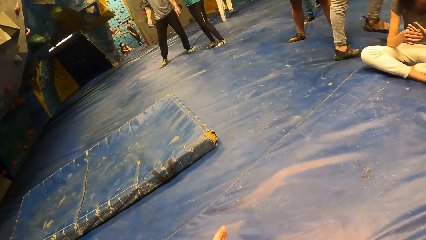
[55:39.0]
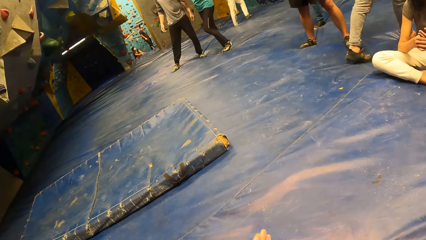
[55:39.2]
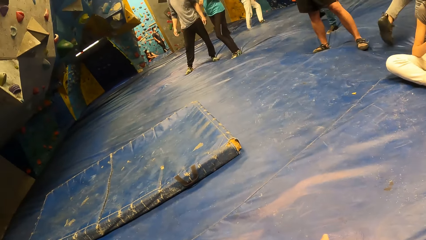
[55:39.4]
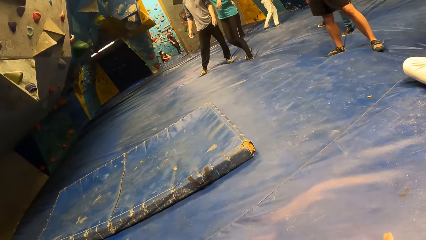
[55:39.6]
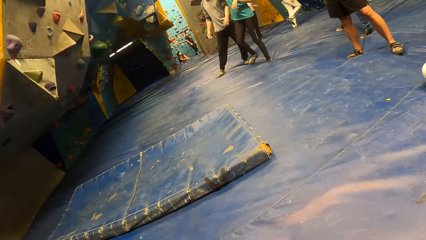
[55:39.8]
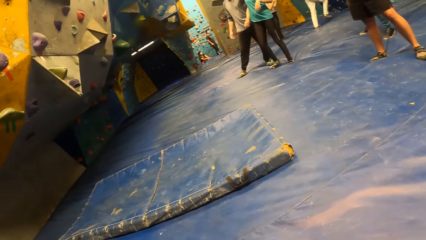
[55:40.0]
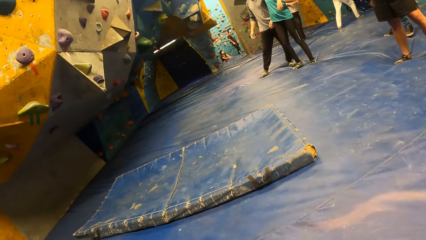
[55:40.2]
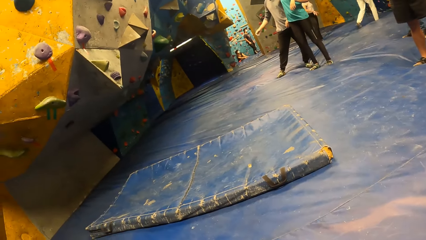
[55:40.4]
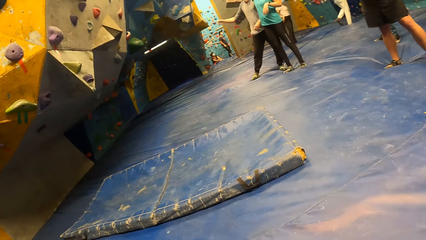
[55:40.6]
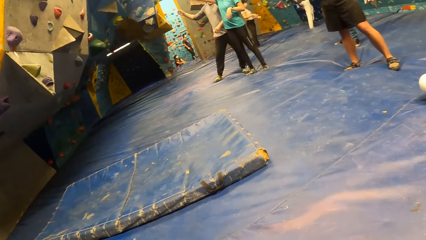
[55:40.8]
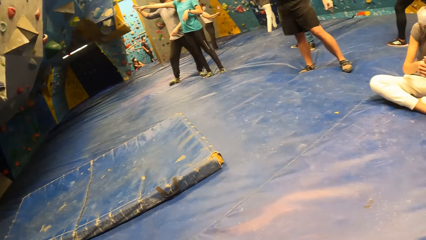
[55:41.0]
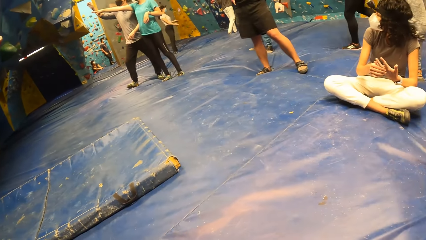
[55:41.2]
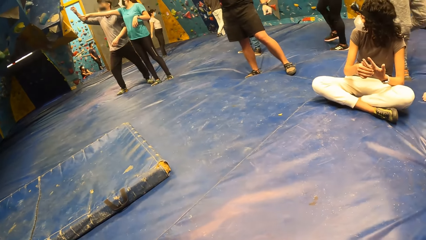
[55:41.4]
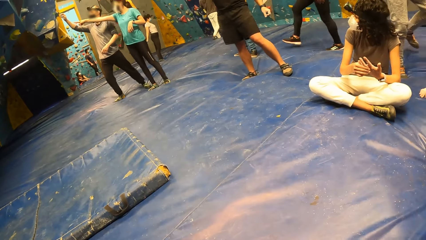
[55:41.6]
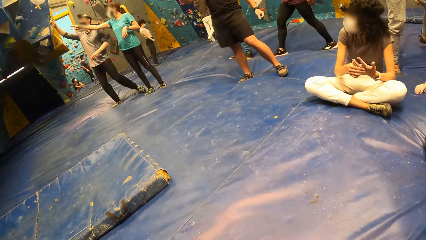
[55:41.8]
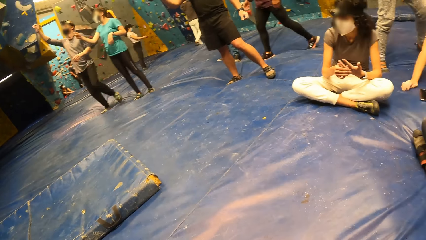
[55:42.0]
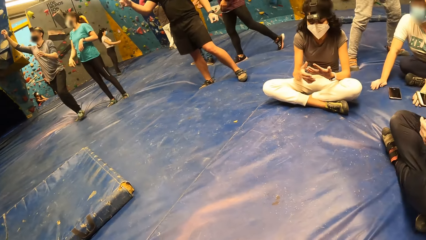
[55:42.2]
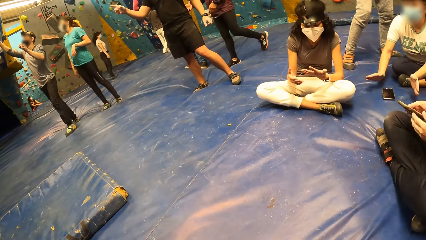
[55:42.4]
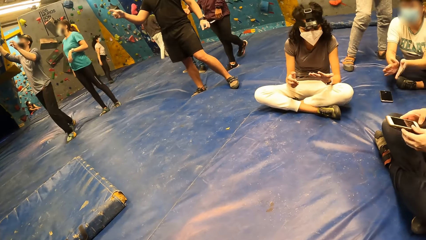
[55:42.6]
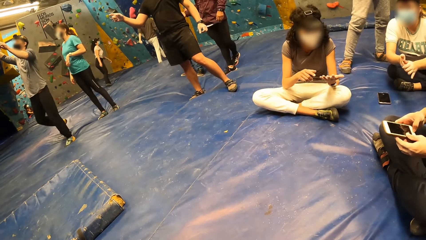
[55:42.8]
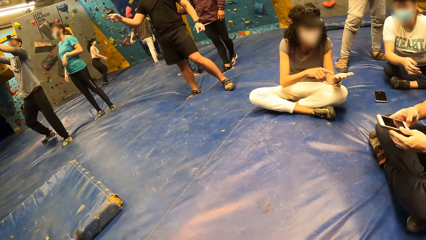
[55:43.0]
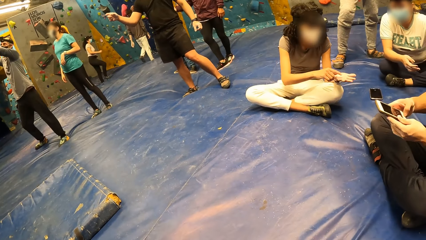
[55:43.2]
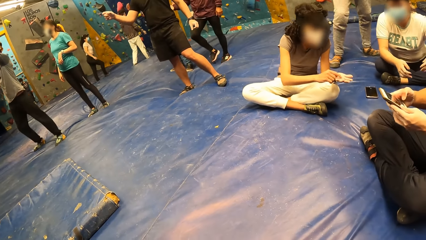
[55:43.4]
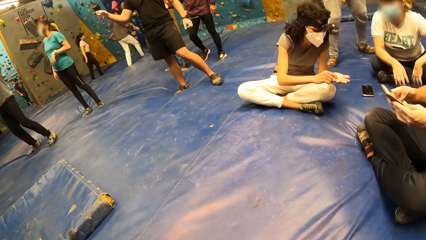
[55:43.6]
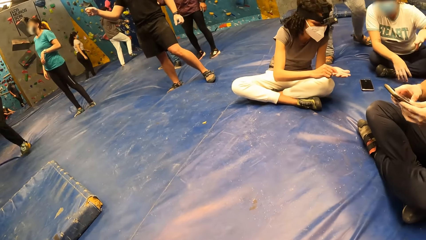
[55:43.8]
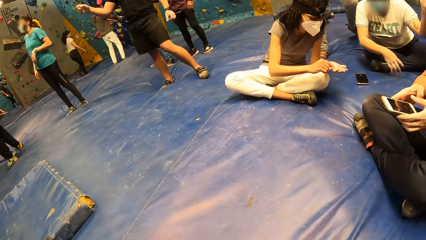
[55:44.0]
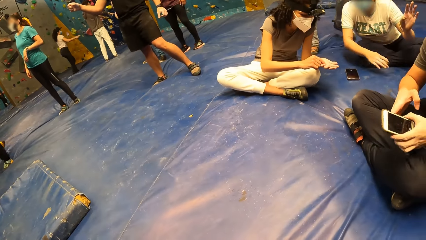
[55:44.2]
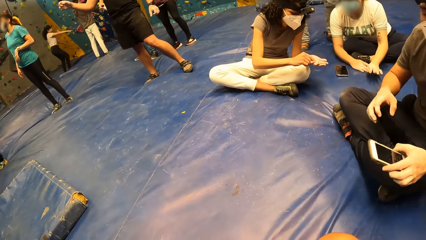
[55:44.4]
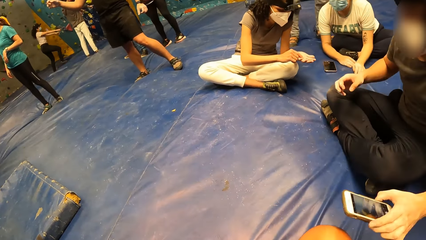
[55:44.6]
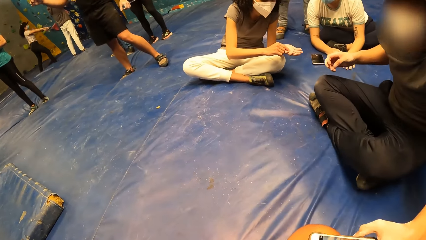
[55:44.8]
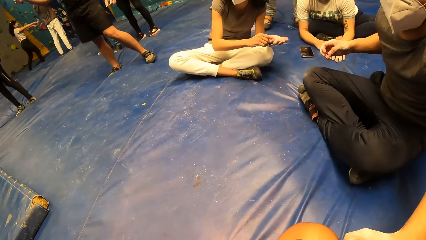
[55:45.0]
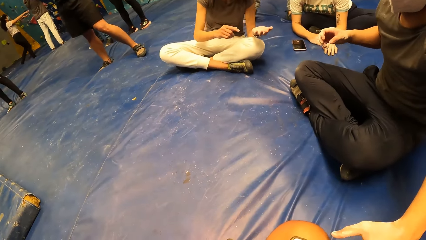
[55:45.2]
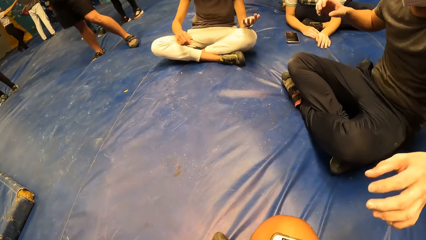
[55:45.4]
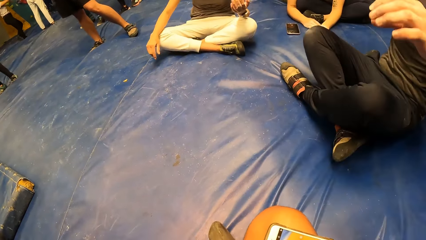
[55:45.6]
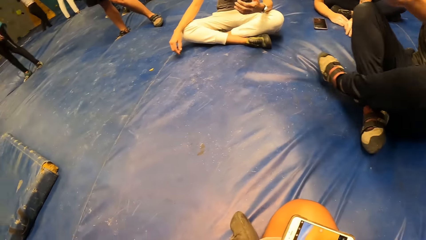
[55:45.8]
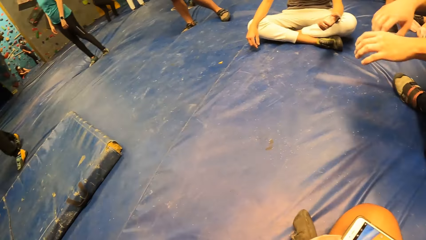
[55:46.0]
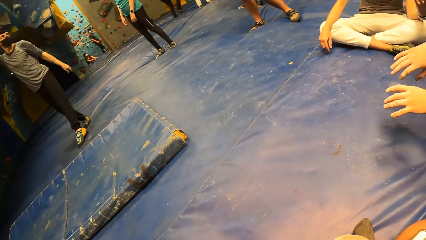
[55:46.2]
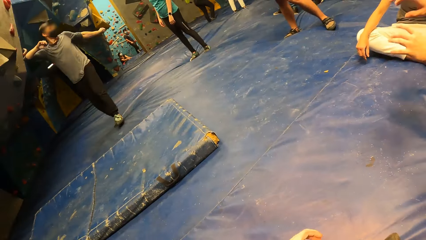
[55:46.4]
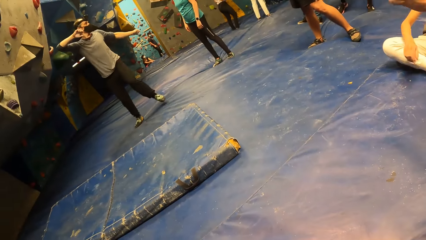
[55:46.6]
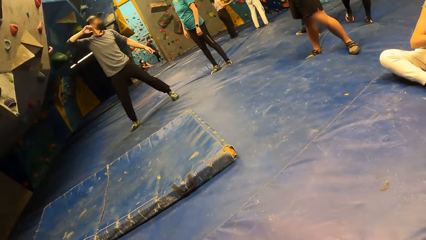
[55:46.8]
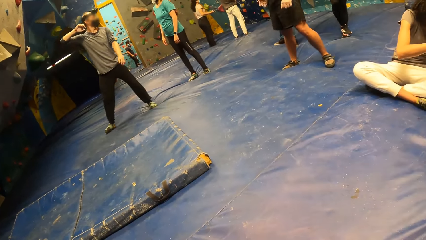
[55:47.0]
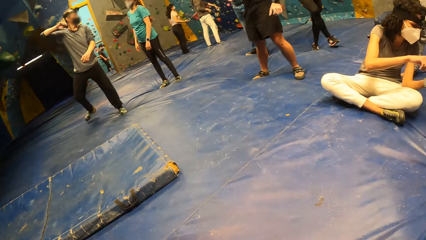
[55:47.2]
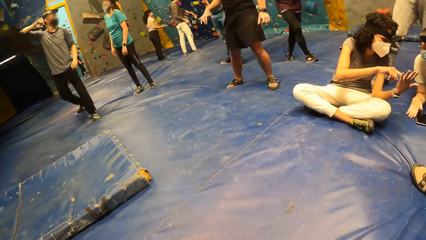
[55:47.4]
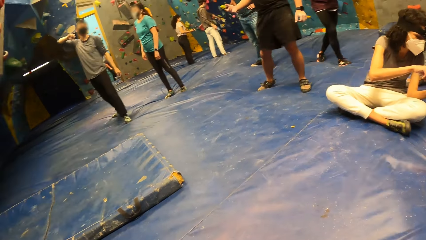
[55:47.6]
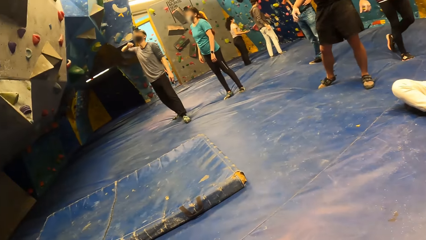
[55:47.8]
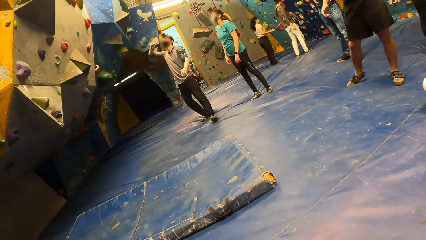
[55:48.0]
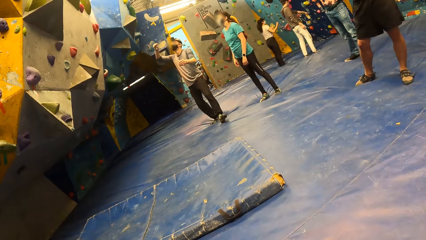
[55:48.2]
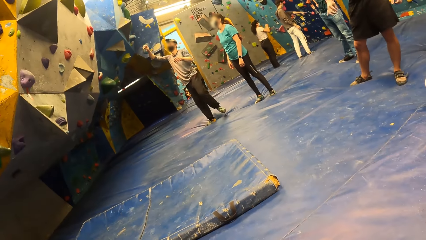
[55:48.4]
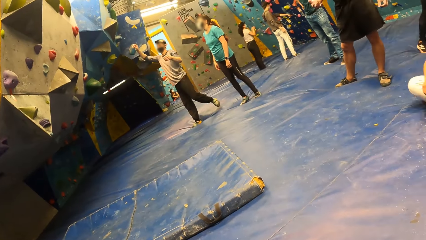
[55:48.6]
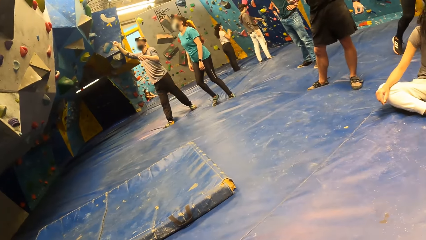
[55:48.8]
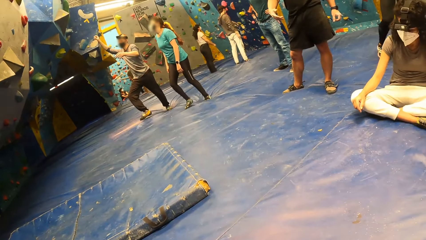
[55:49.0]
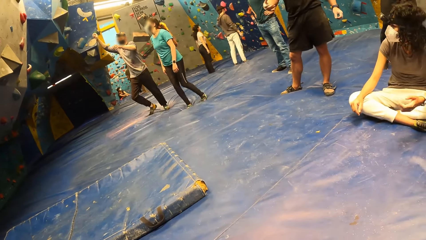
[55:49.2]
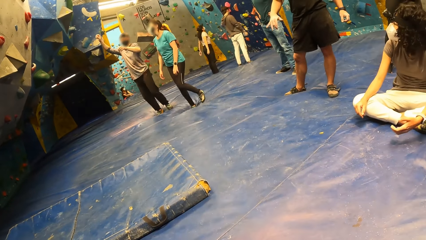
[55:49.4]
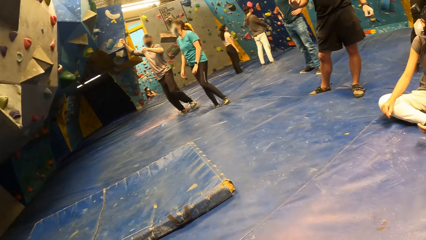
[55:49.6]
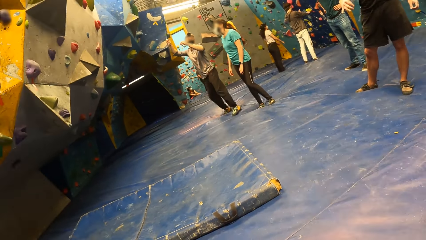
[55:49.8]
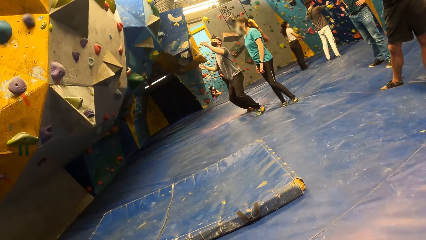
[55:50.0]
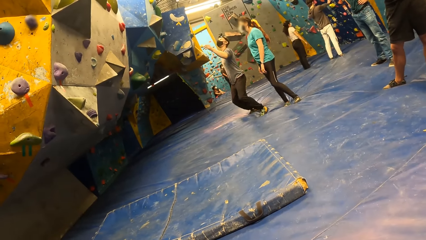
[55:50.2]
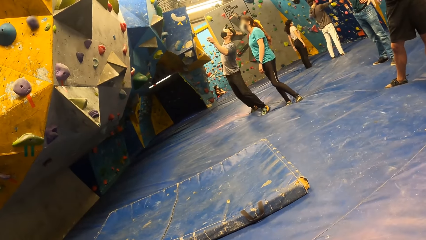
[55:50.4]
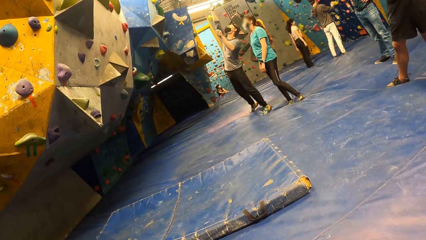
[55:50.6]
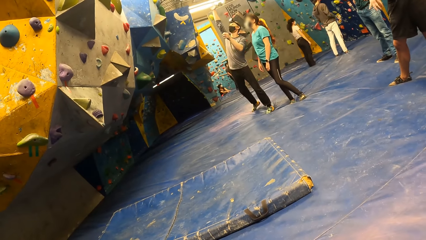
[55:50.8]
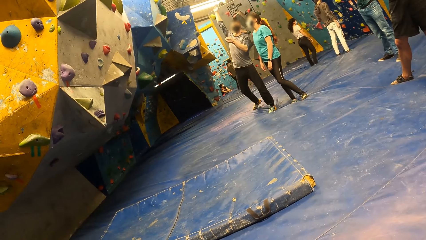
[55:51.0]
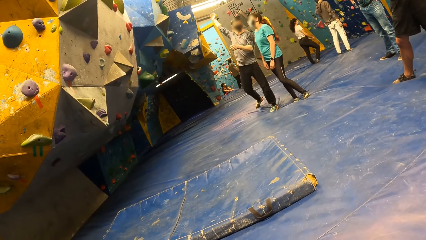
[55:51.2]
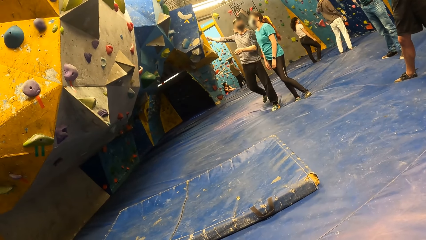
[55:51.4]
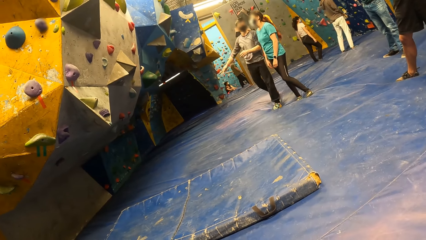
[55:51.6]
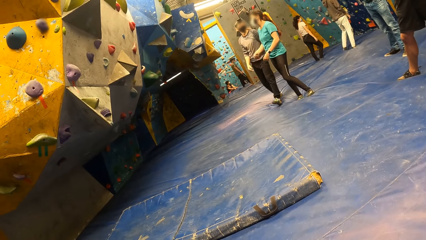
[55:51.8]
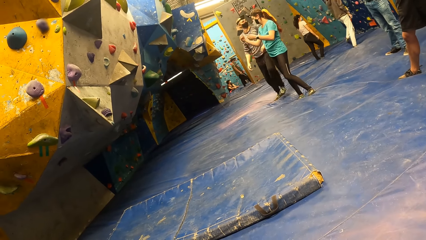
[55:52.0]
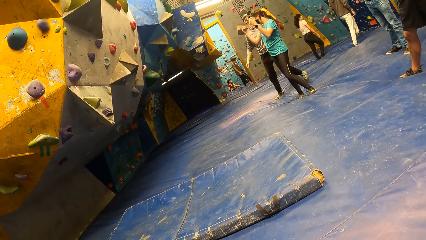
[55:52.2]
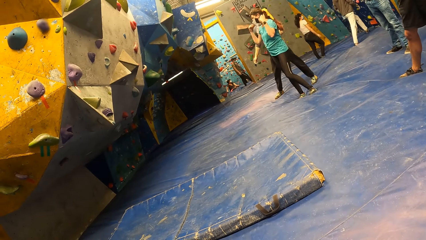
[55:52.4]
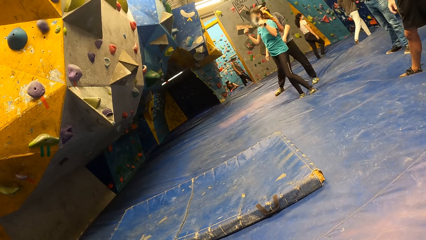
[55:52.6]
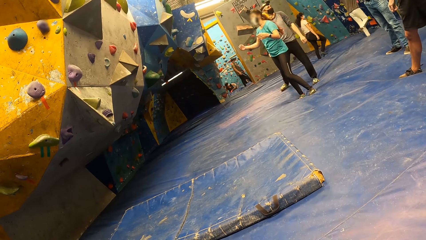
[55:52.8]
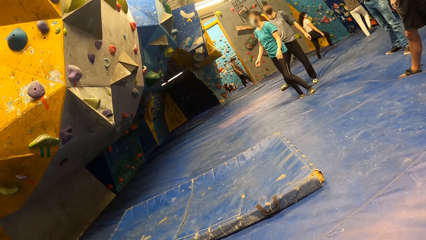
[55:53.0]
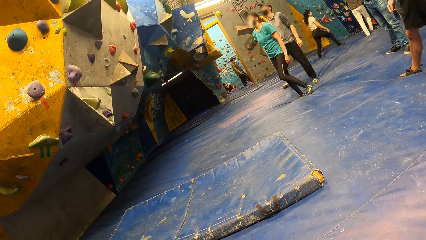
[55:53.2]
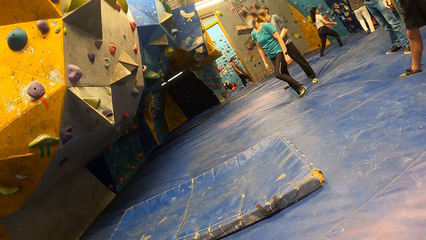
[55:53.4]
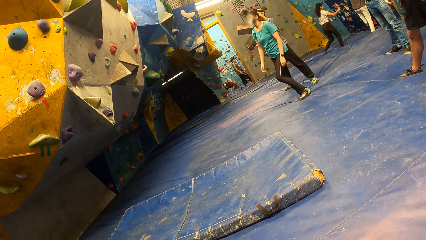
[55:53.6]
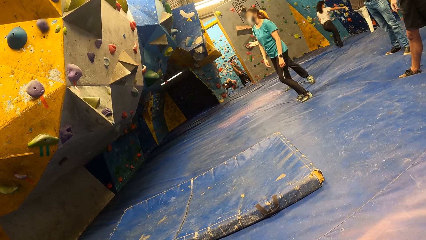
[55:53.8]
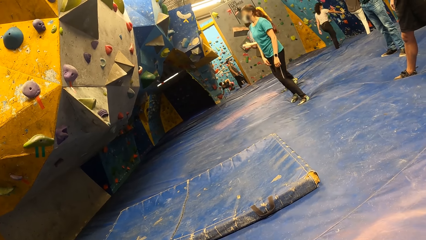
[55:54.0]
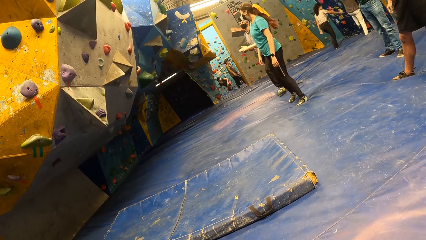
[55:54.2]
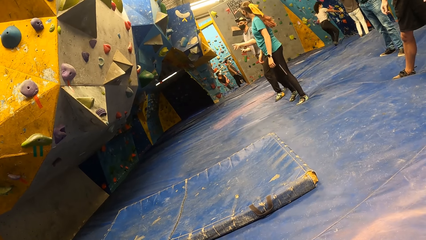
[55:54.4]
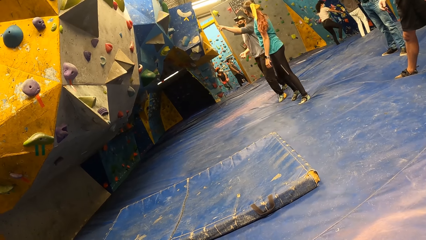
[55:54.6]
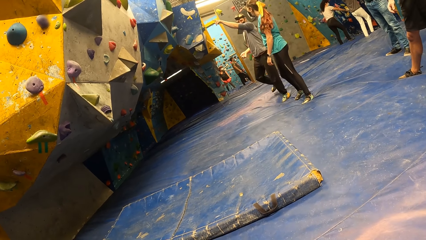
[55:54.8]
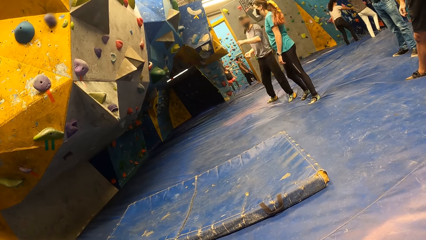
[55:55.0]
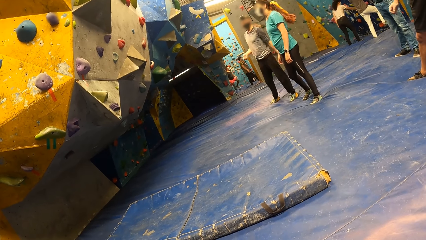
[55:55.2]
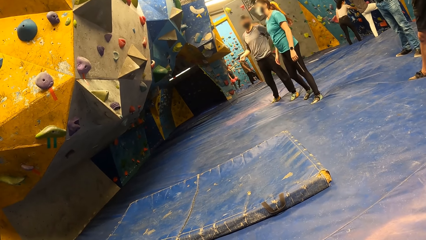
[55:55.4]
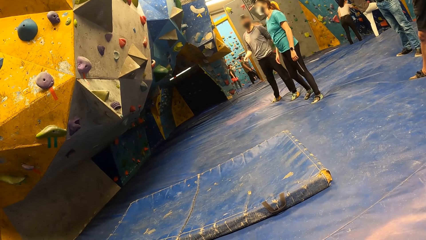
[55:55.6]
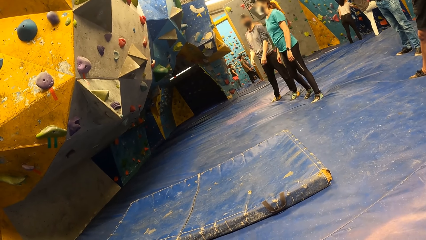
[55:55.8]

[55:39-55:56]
A person points at the bouldering wall. Another person points at the bouldering wall. A man drops a mobile phone on the leg of the camera wearer with his left hand.
